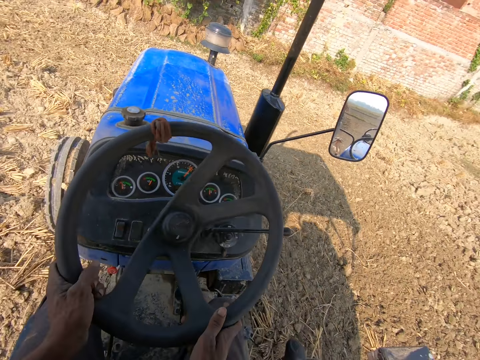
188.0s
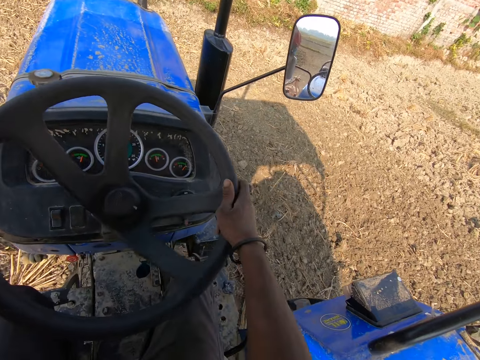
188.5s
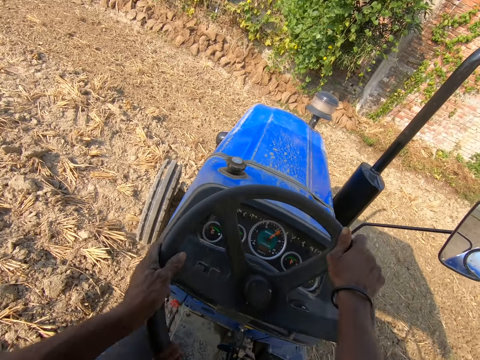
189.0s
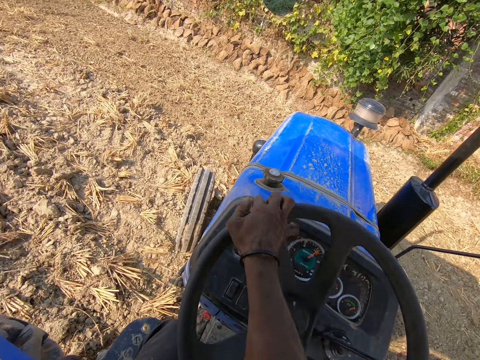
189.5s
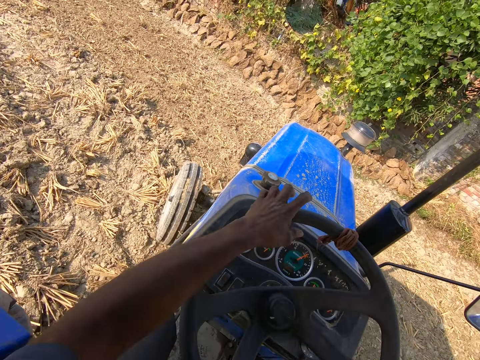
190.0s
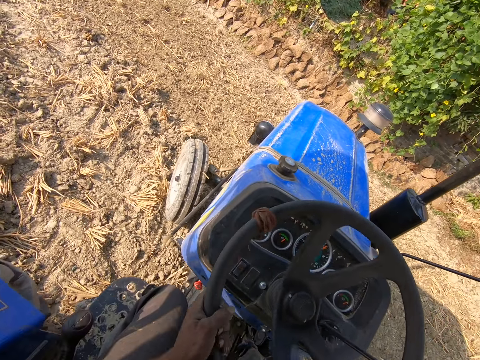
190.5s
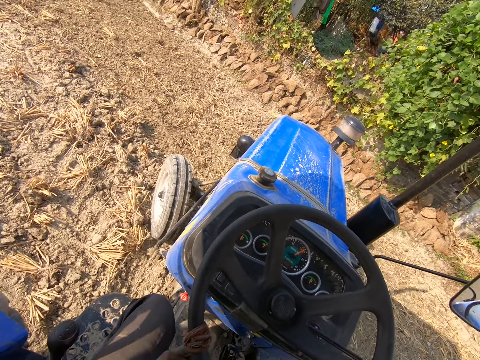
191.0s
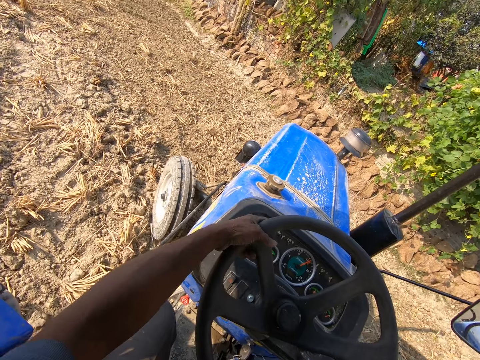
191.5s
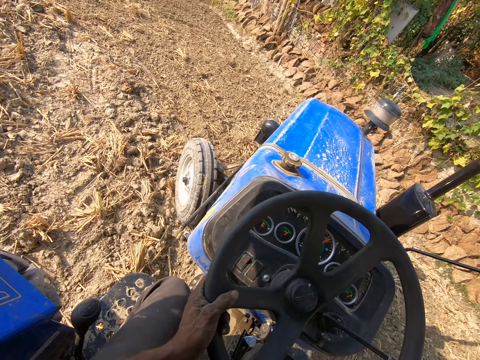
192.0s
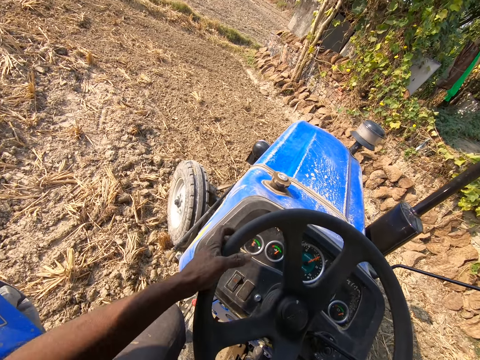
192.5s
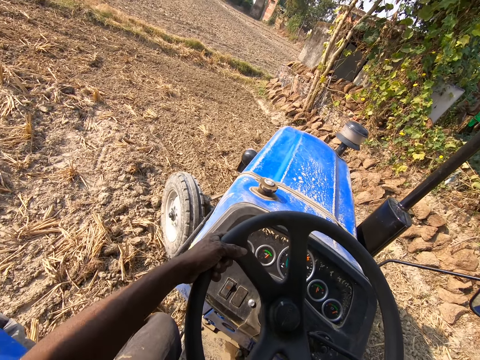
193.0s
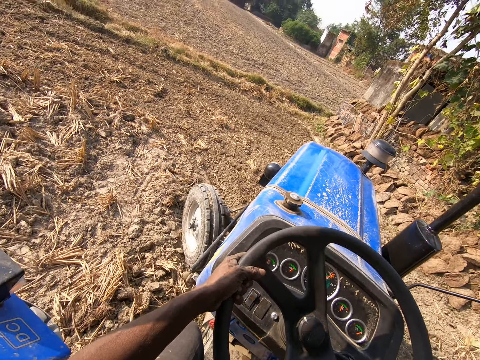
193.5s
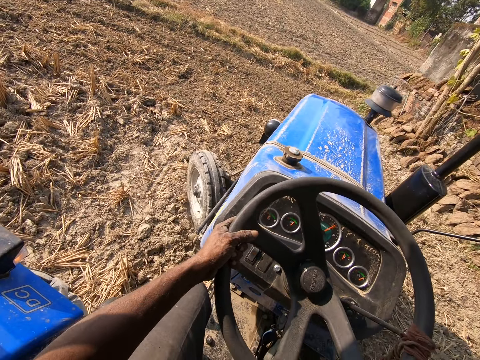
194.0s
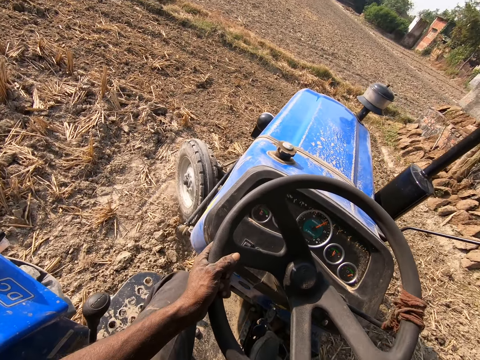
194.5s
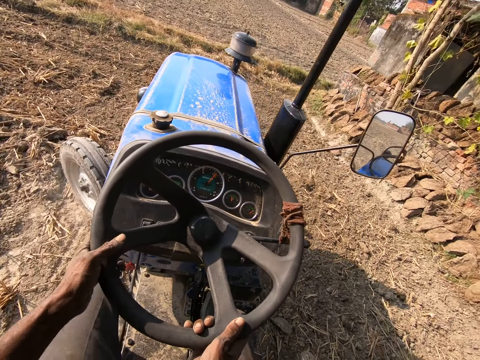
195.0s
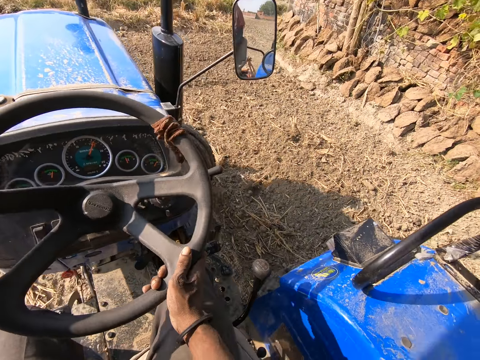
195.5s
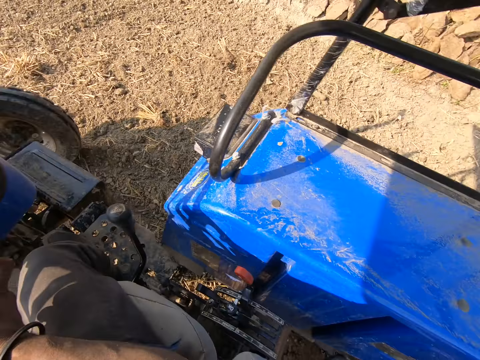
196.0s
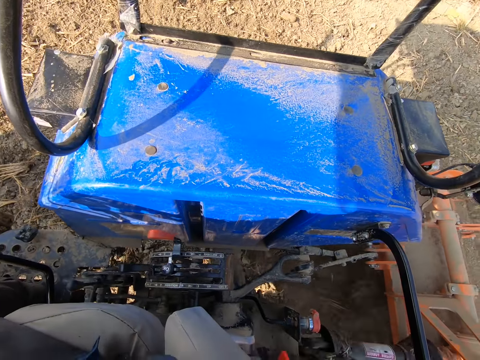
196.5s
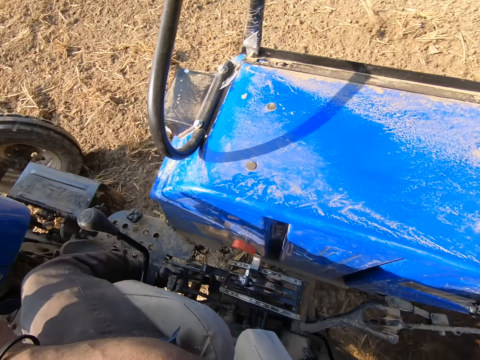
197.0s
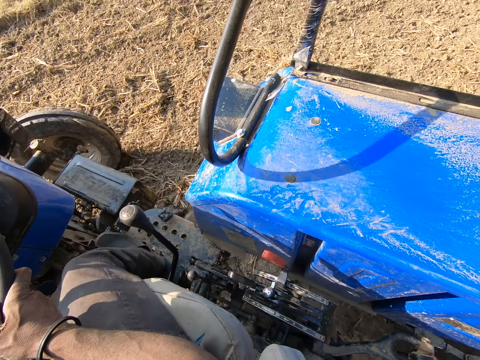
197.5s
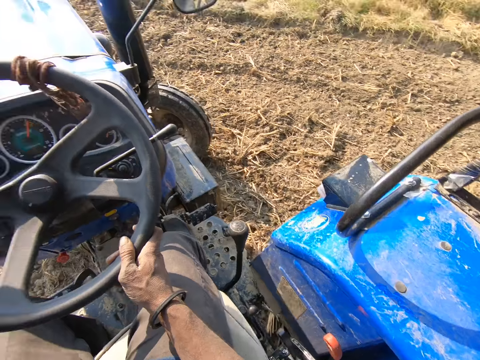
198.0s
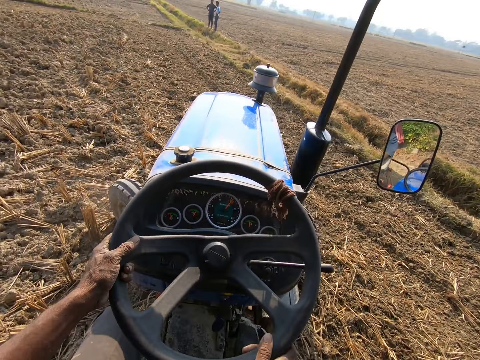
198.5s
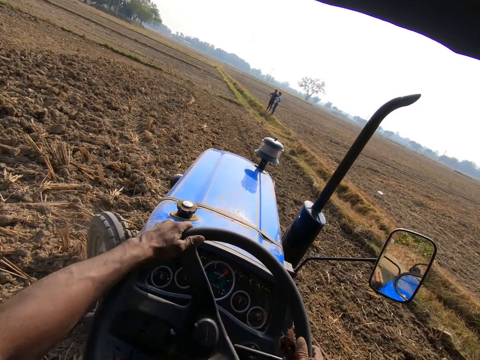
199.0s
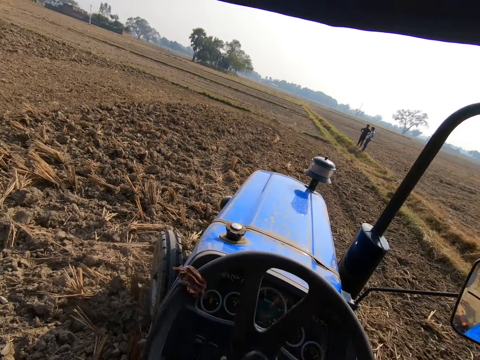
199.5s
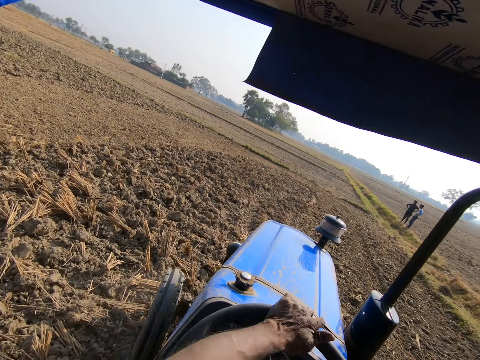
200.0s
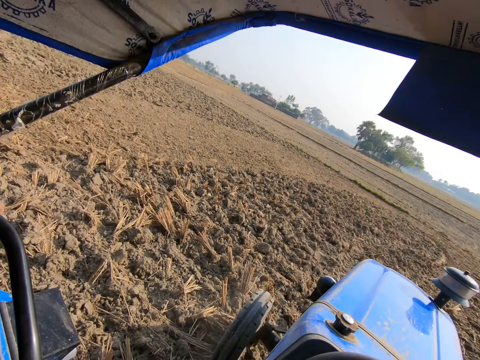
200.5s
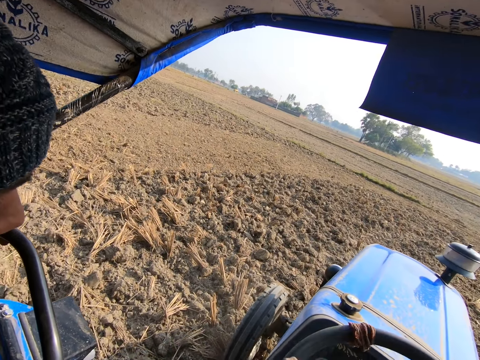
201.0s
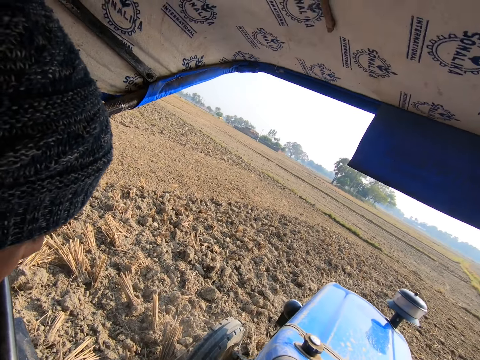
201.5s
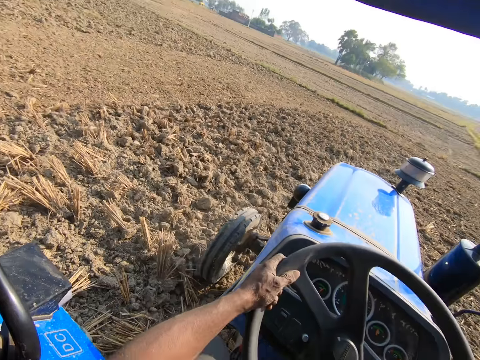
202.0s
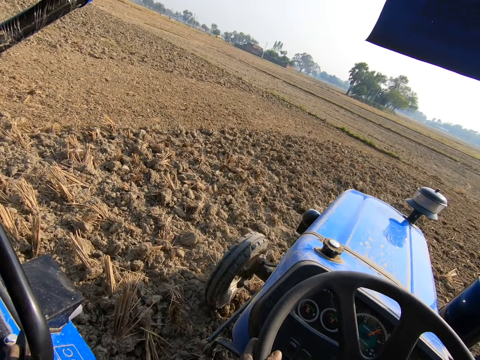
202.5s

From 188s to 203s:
The camera wearer turns the tractor. They plough the farm. They turn the tractor. They plough the farm.

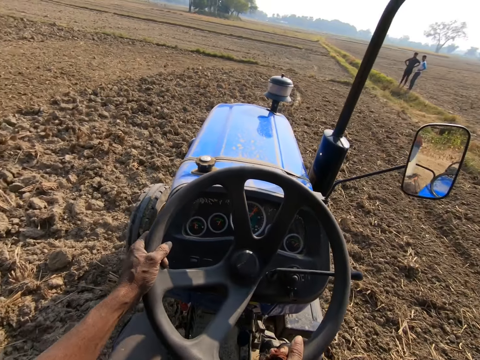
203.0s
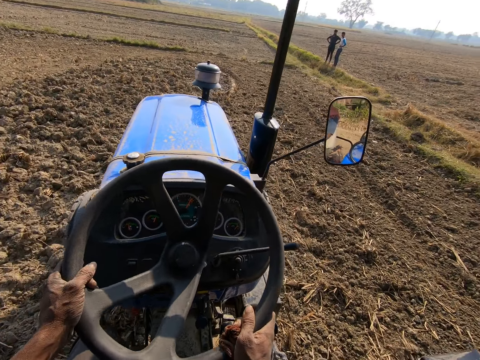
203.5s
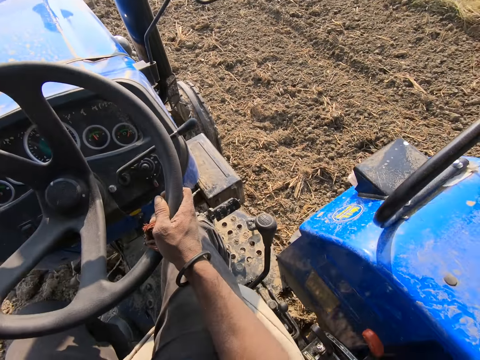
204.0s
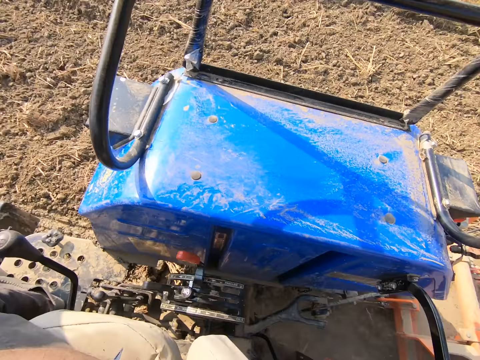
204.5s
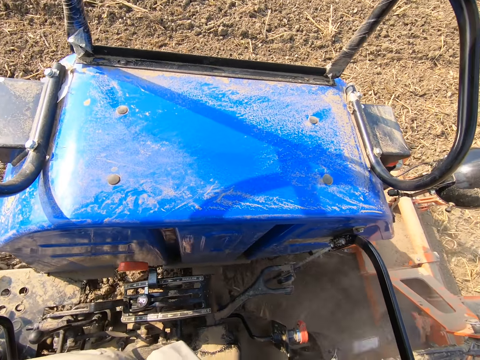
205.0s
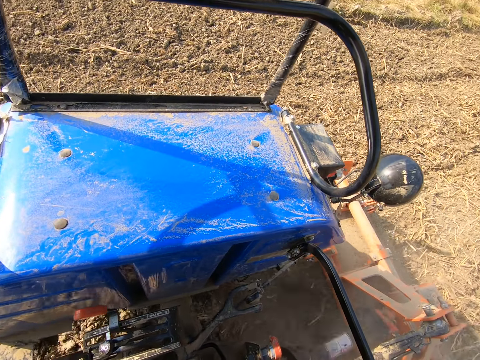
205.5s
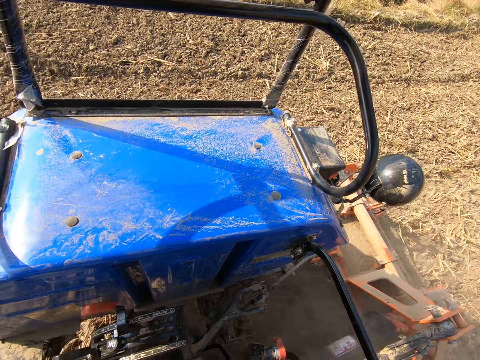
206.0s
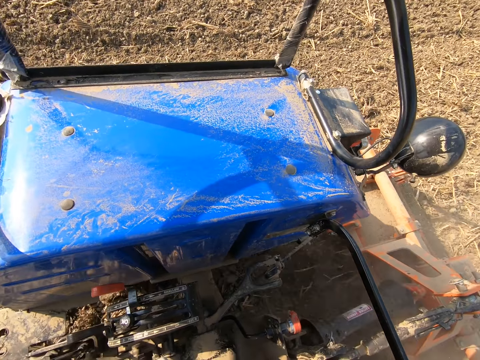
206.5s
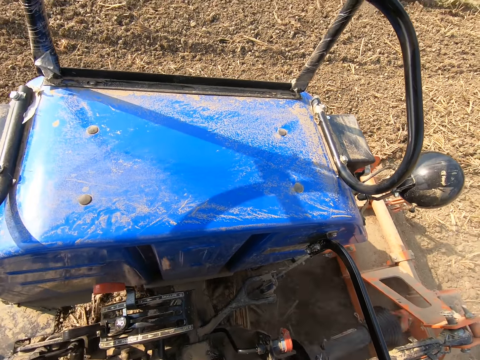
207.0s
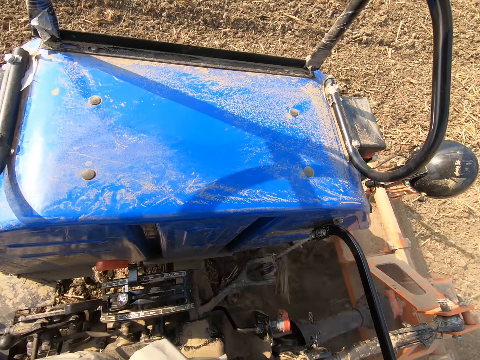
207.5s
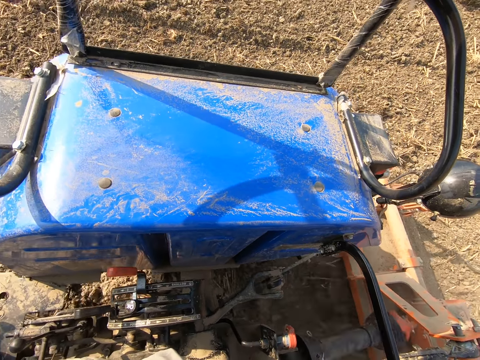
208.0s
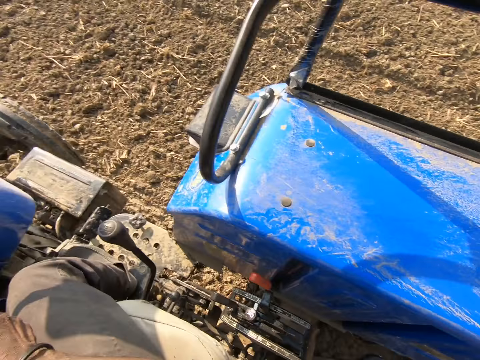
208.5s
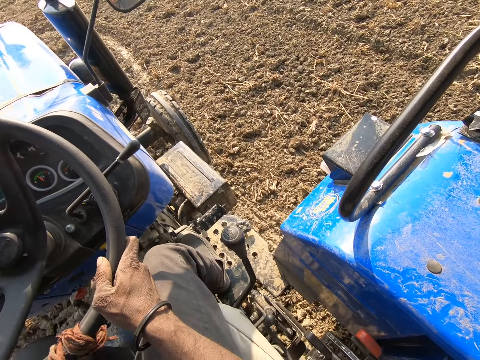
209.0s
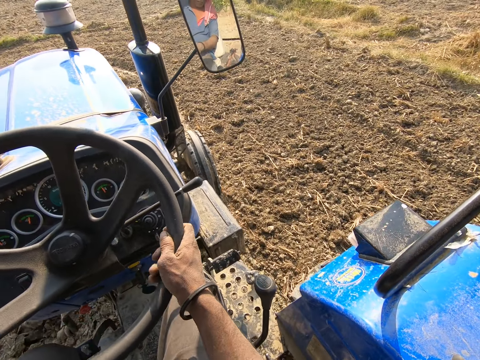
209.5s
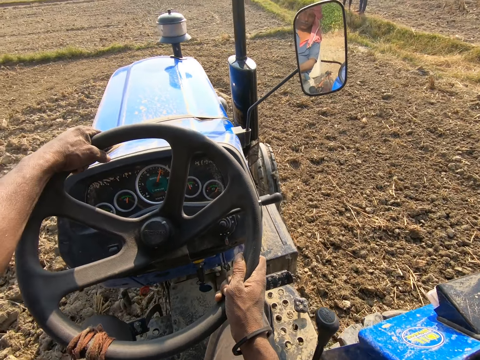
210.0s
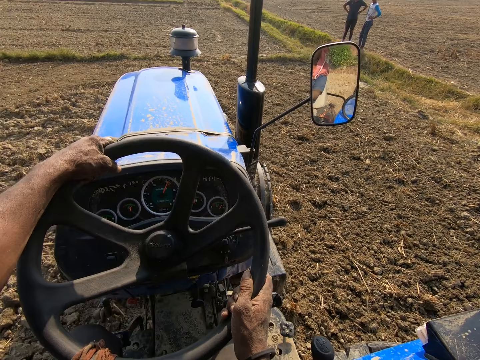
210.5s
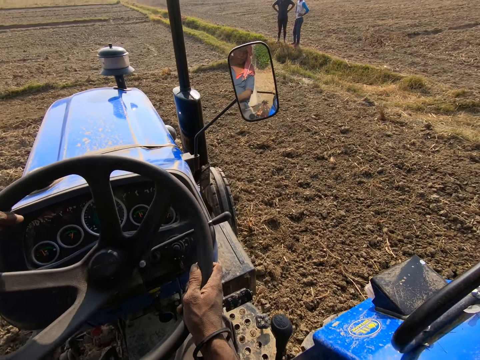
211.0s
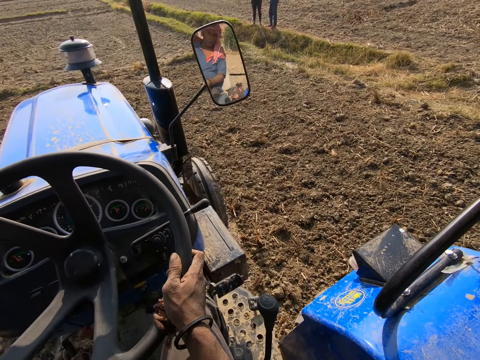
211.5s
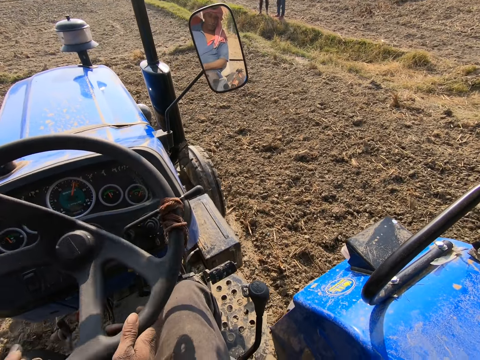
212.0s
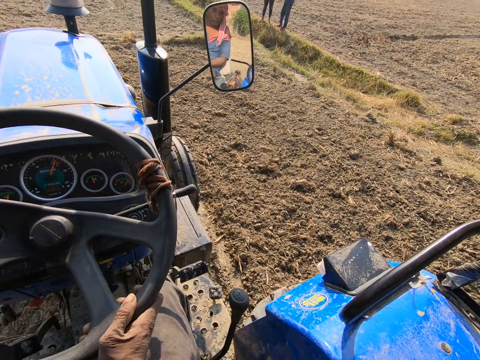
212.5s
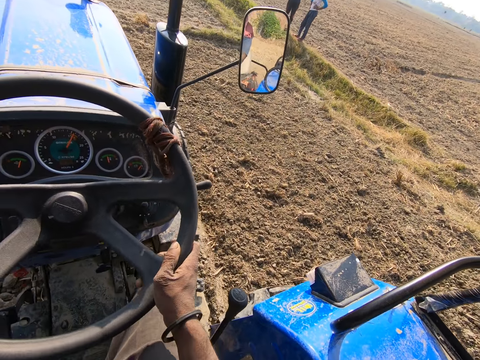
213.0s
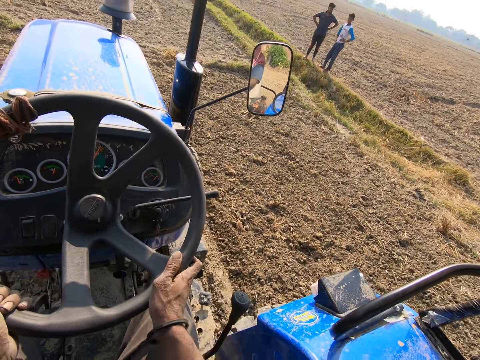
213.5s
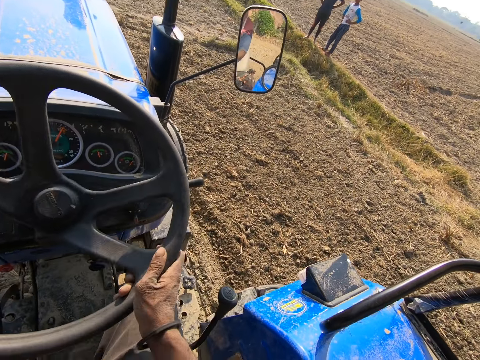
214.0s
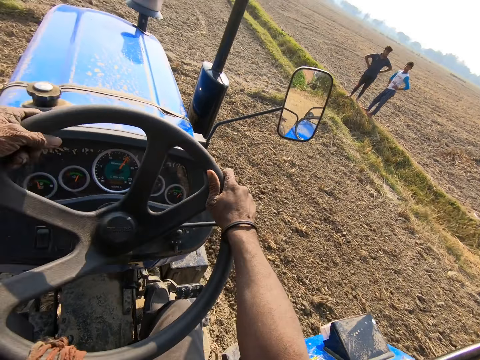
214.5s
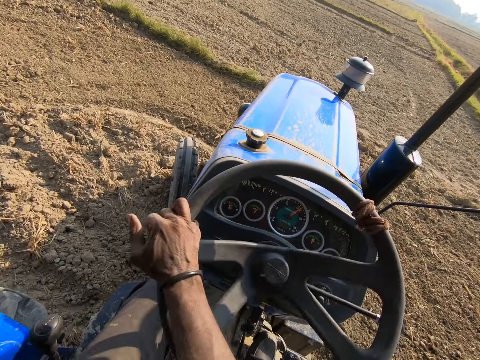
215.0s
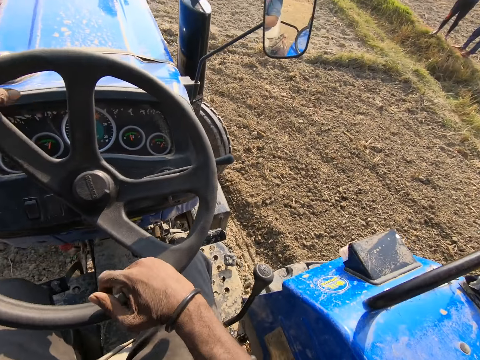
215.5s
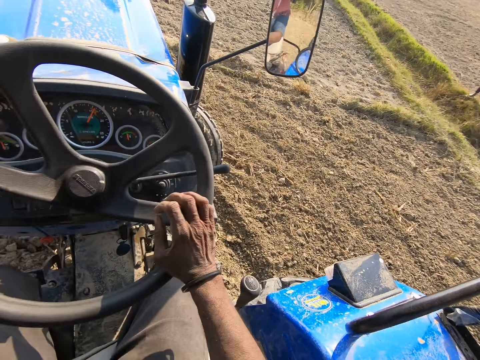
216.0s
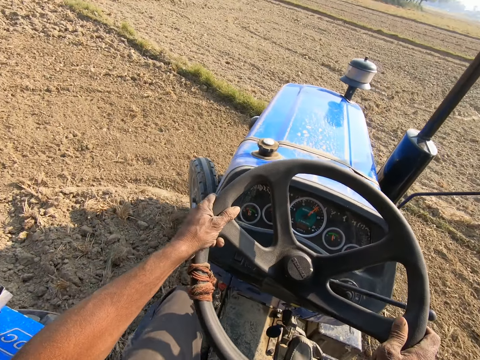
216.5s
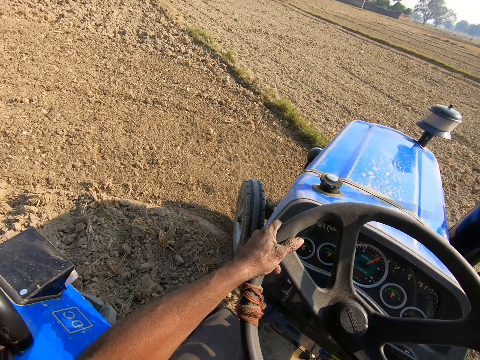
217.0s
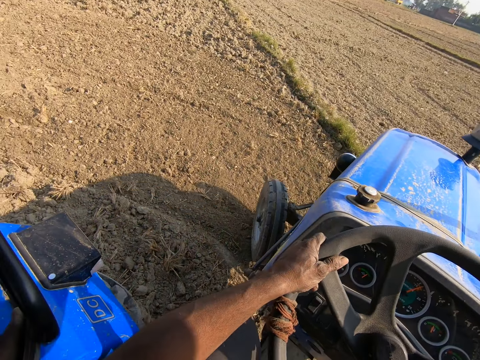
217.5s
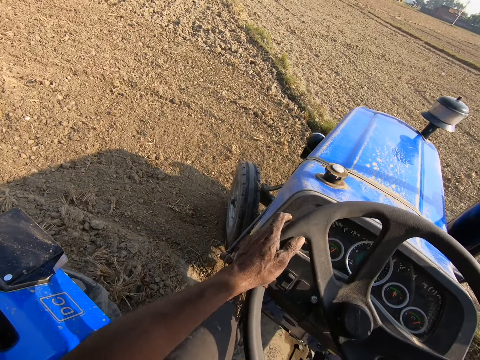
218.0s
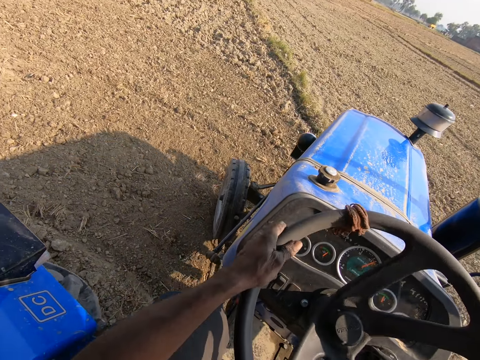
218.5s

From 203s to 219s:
The camera wearer turns the tractor. They plough the farm.
